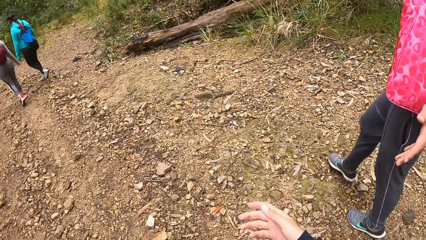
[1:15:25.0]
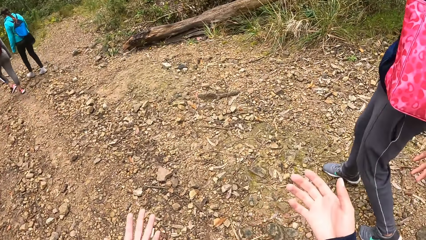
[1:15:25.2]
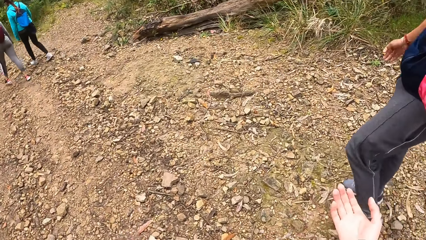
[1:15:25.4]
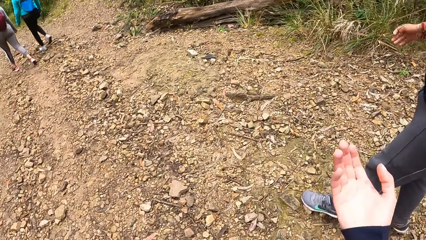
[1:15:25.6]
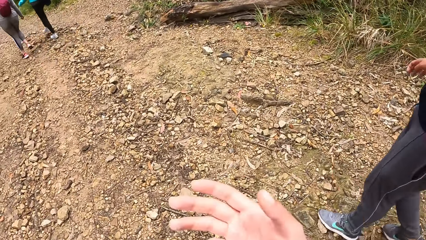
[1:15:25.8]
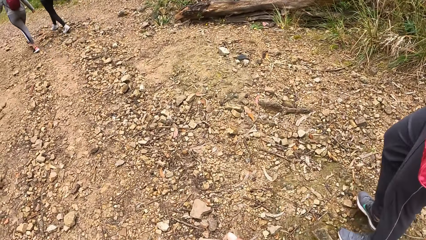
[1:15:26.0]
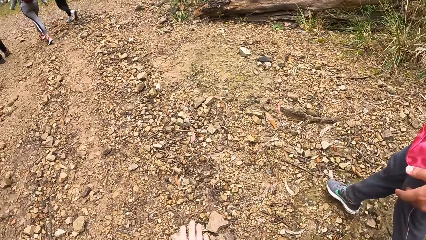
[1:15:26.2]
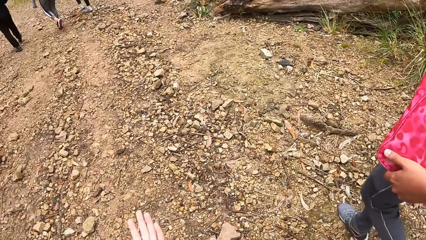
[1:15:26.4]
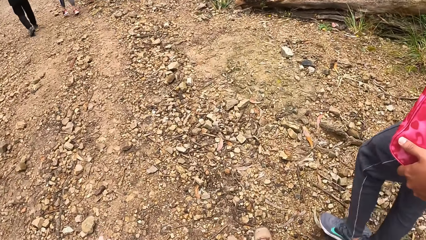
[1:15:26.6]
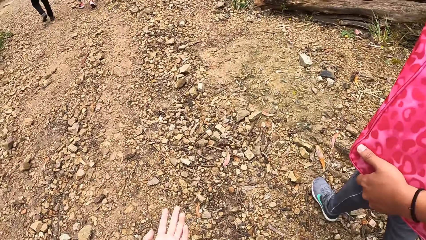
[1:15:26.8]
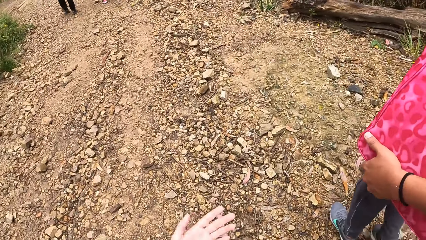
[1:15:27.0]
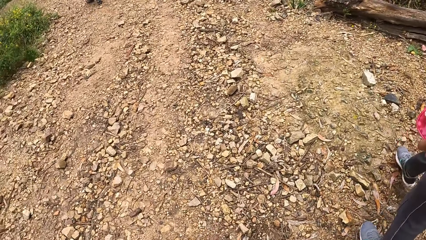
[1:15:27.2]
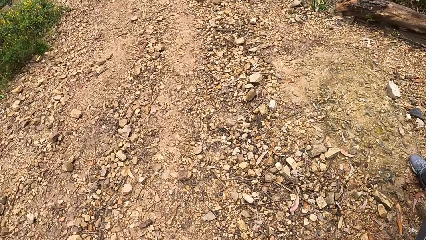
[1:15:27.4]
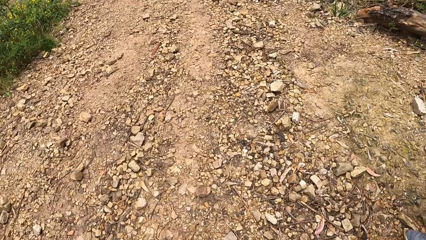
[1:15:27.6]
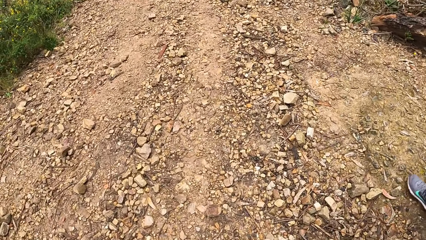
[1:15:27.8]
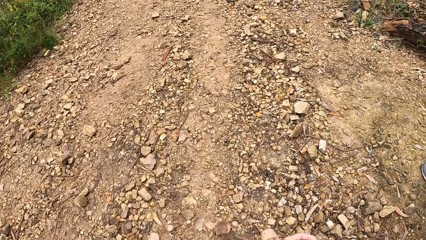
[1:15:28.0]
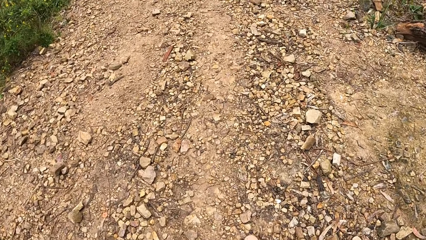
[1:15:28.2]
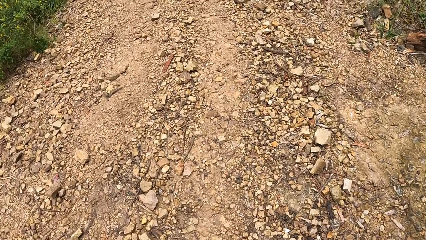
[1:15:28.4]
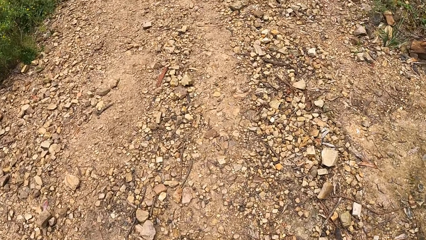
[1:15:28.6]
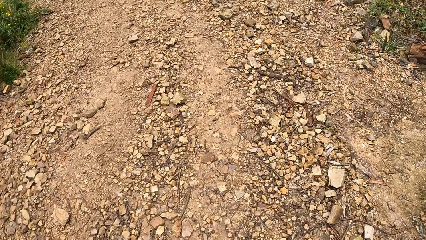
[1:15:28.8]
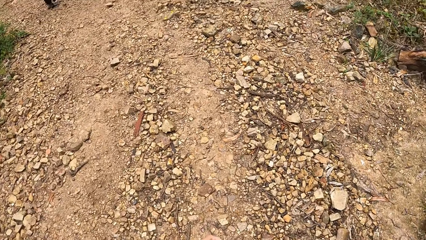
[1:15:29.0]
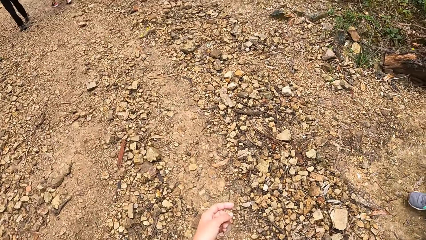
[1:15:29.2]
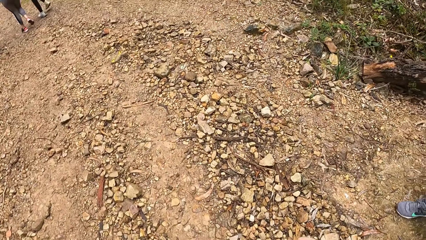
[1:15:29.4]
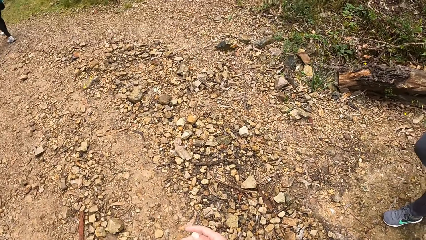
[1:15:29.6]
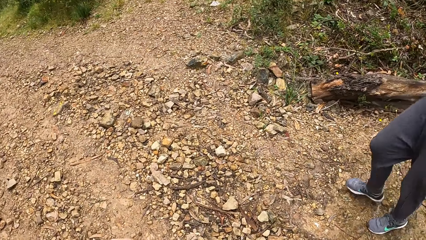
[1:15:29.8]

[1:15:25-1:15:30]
The woman interacts with the camera wearer.

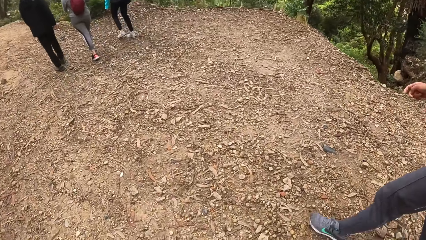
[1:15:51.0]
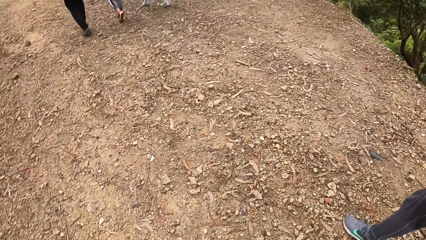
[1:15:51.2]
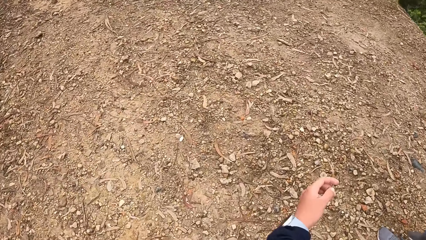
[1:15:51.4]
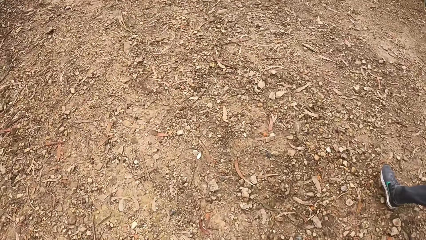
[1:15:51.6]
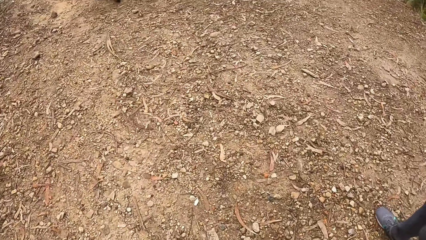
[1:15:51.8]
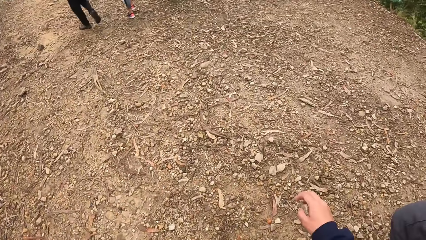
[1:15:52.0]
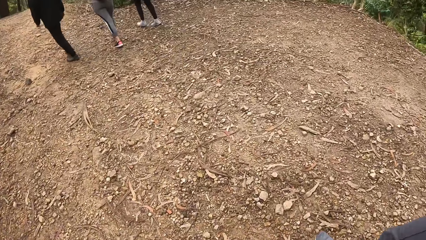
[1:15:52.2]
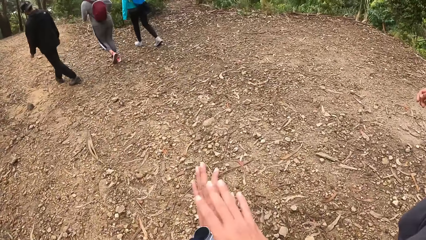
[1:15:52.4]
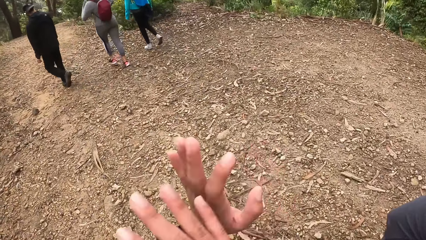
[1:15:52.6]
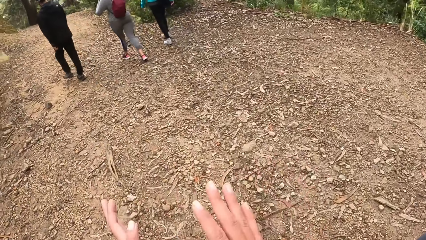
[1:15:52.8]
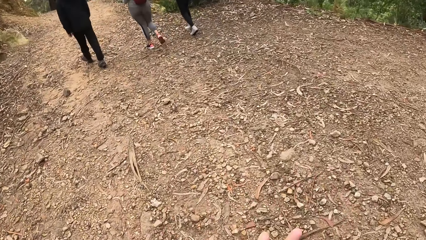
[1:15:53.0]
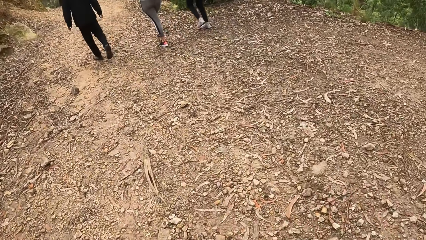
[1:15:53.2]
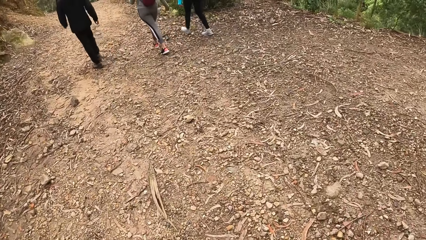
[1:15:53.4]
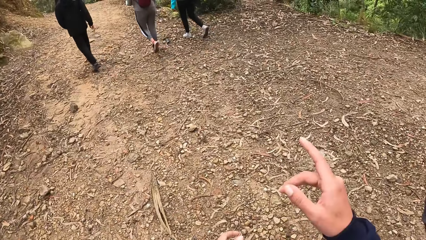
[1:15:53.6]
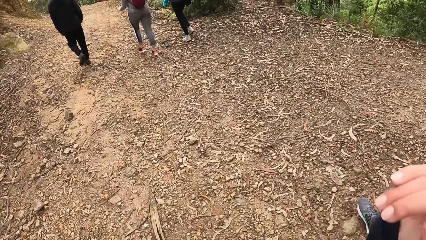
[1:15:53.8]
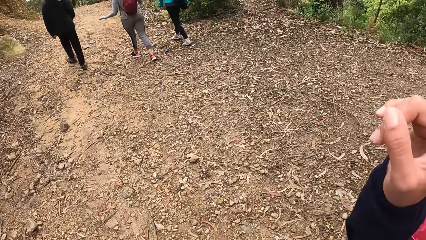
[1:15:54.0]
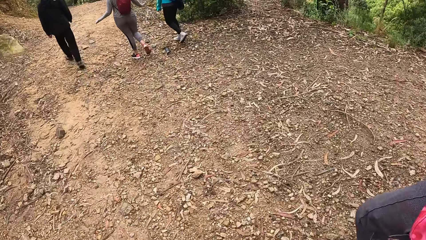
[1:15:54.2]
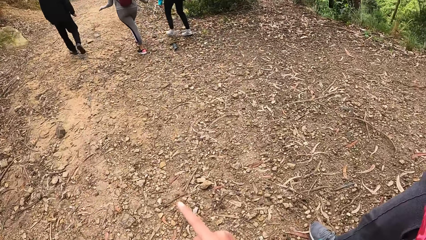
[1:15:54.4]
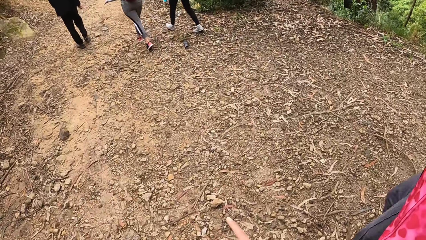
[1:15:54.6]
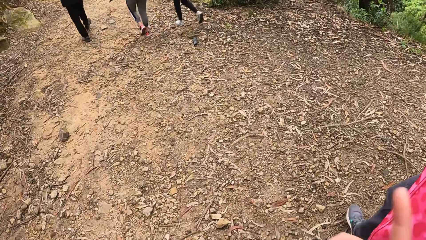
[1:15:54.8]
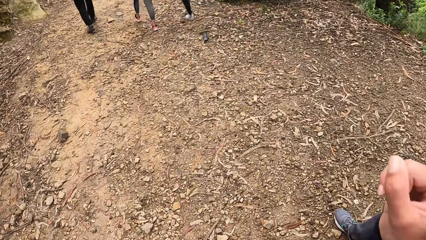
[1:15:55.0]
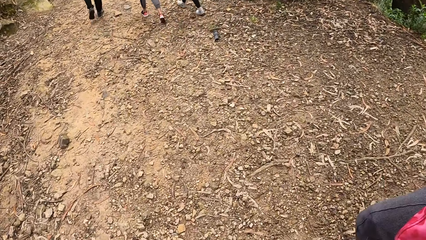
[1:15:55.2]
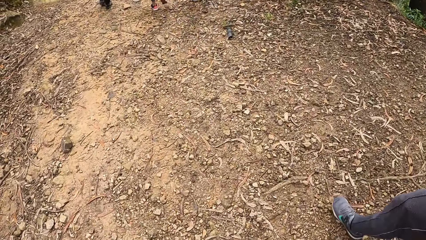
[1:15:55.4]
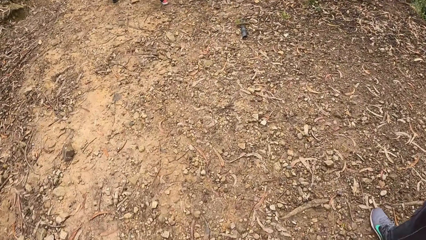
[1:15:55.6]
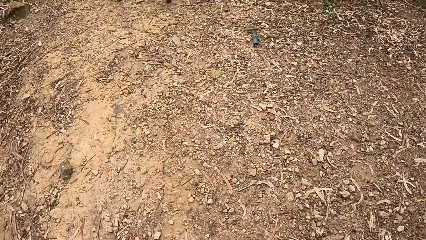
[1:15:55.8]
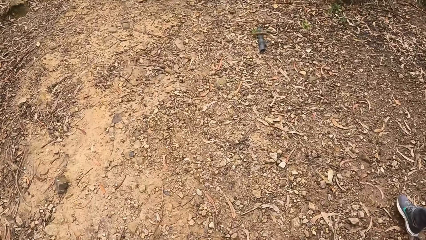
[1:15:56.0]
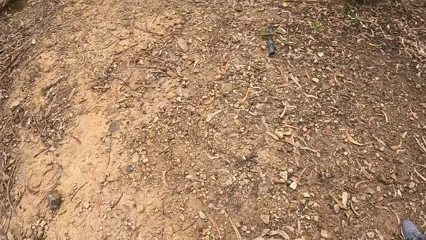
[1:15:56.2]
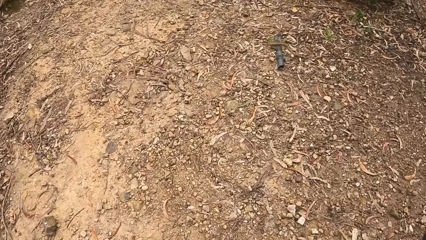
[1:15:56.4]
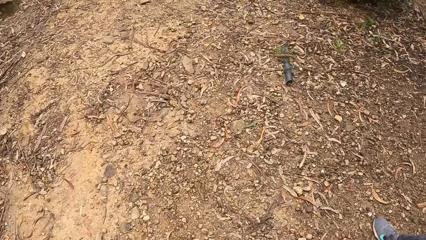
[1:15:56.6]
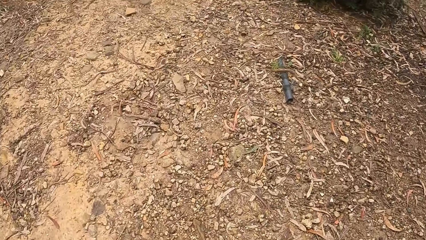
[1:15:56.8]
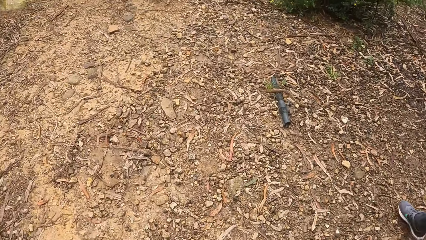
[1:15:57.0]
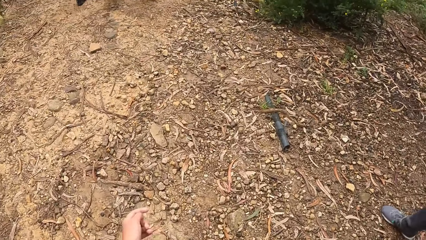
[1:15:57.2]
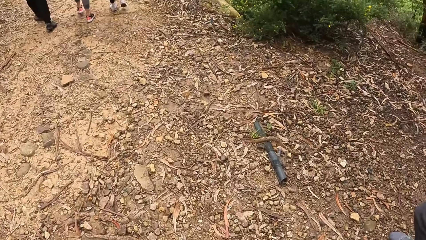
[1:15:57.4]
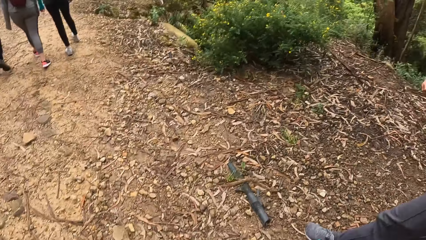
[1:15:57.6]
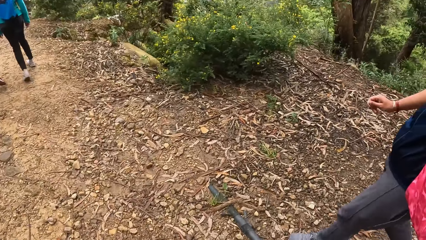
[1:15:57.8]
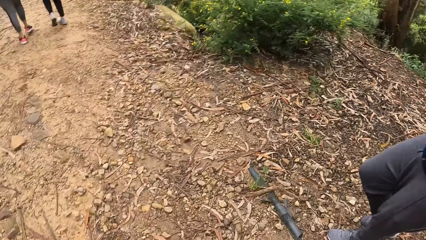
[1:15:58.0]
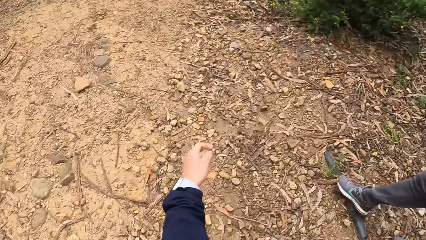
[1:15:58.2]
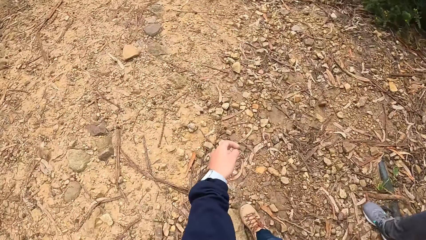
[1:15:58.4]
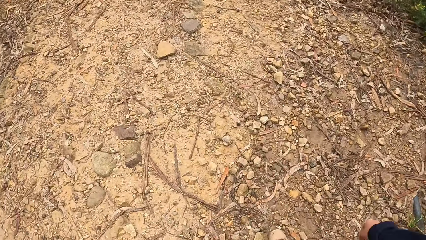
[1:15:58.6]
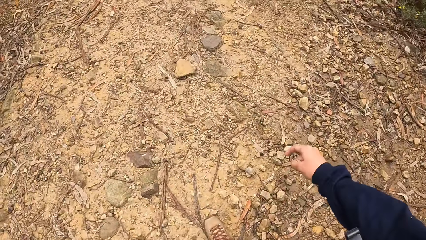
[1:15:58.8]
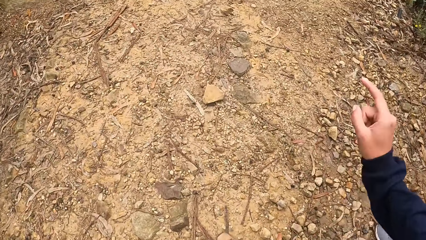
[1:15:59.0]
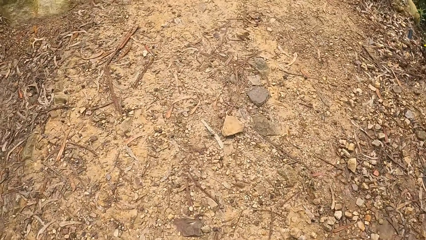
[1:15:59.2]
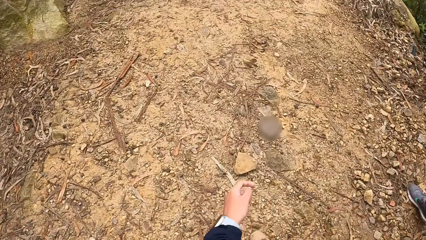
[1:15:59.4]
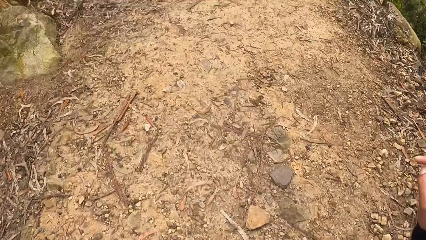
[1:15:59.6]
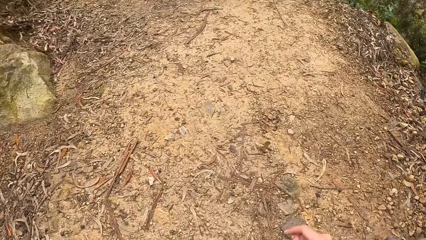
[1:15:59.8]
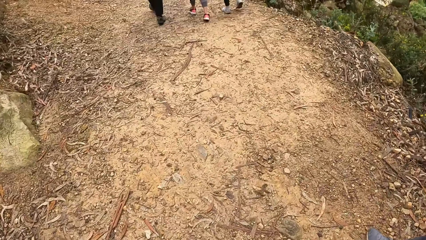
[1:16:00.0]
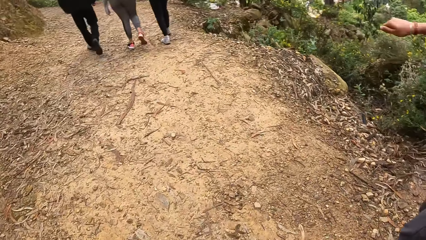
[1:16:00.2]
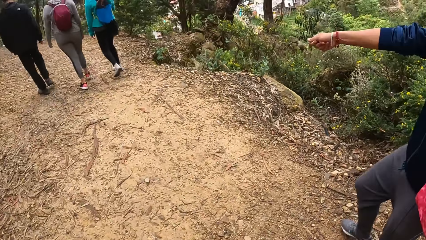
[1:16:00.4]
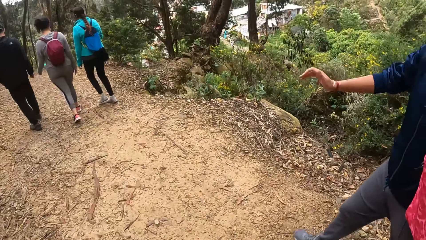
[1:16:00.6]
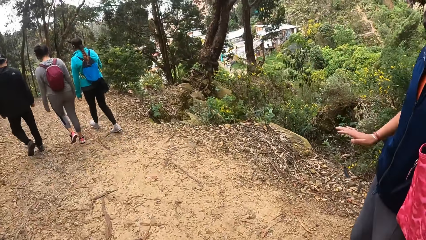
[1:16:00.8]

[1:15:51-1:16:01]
The camera wearer gesticulates with both hands. The woman gesticulates with her right hand.
